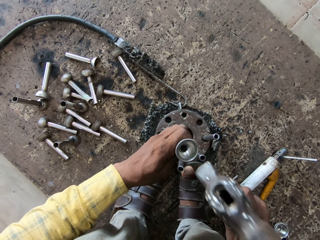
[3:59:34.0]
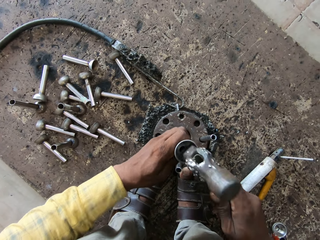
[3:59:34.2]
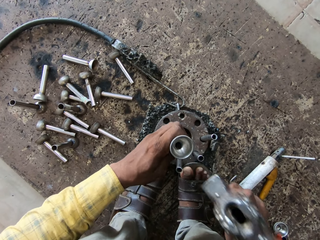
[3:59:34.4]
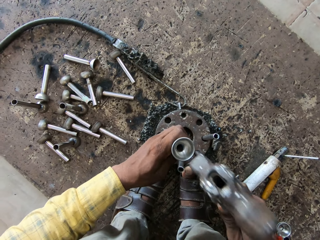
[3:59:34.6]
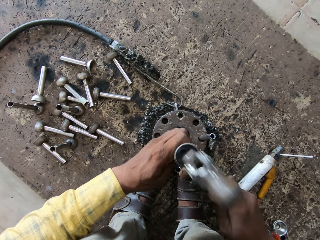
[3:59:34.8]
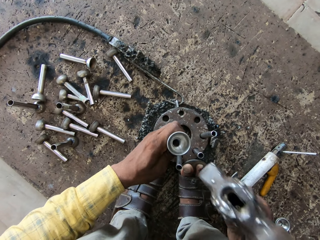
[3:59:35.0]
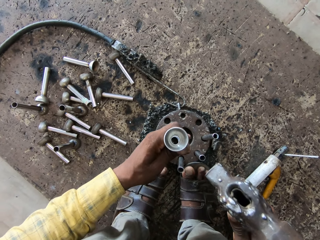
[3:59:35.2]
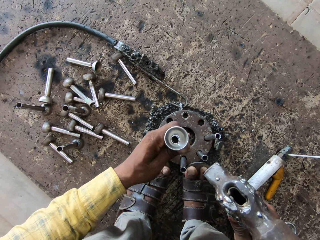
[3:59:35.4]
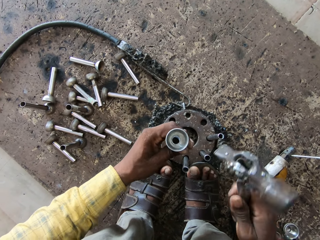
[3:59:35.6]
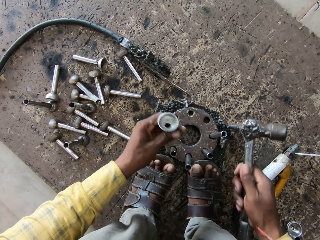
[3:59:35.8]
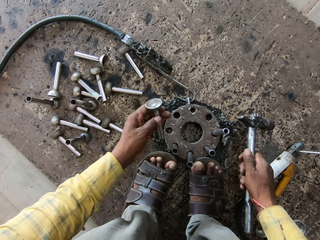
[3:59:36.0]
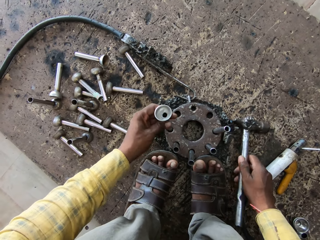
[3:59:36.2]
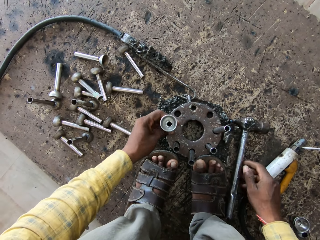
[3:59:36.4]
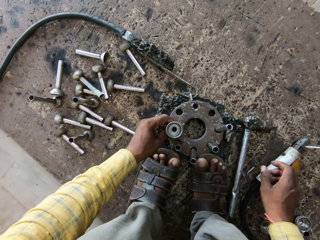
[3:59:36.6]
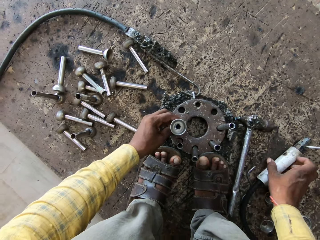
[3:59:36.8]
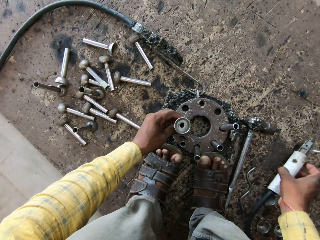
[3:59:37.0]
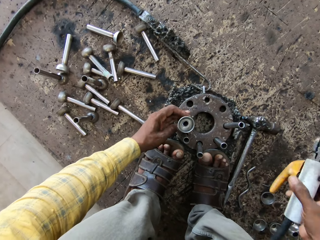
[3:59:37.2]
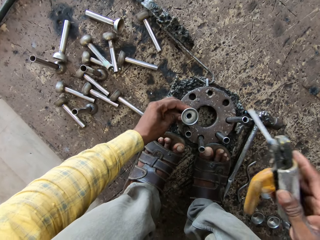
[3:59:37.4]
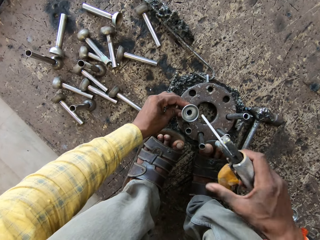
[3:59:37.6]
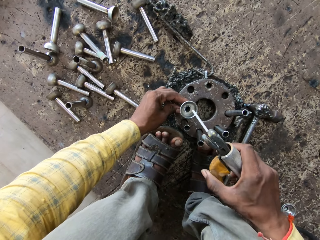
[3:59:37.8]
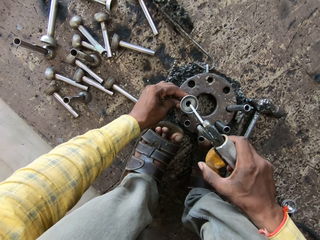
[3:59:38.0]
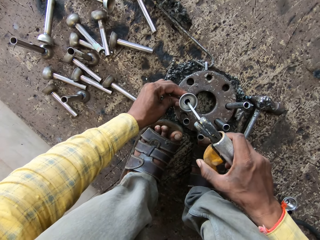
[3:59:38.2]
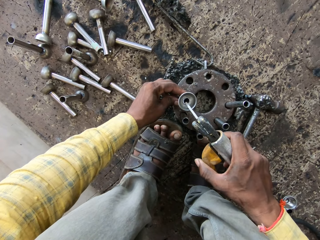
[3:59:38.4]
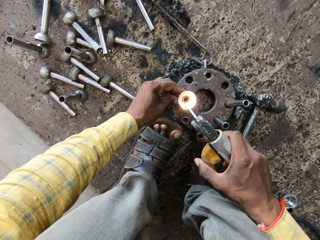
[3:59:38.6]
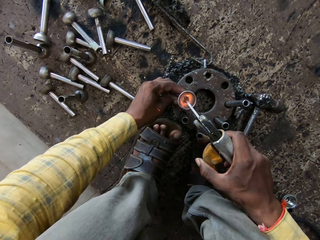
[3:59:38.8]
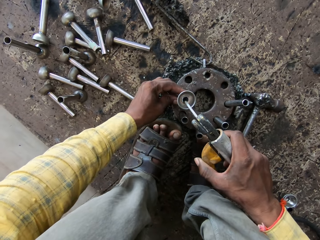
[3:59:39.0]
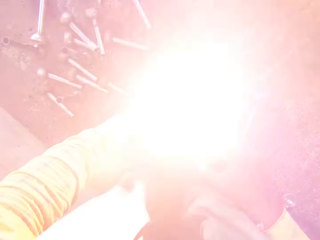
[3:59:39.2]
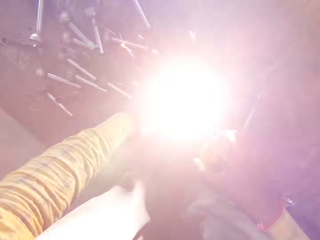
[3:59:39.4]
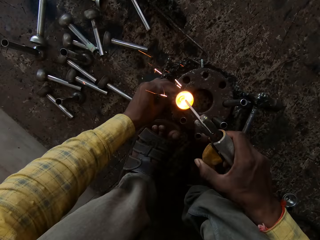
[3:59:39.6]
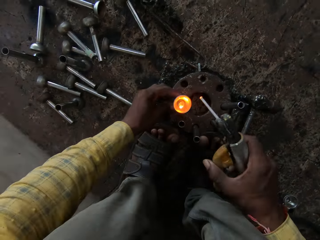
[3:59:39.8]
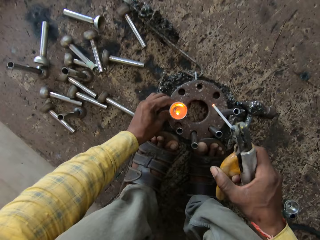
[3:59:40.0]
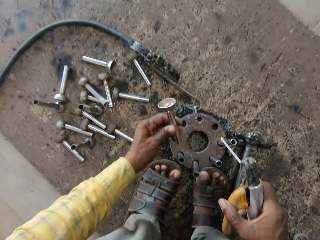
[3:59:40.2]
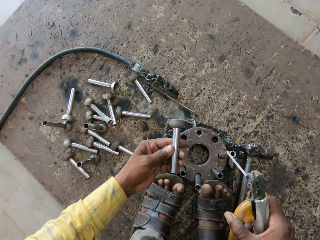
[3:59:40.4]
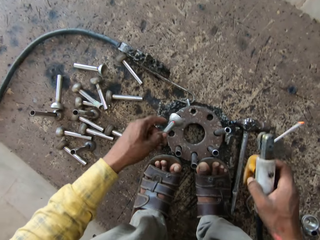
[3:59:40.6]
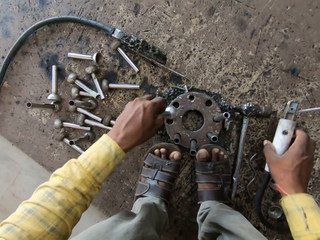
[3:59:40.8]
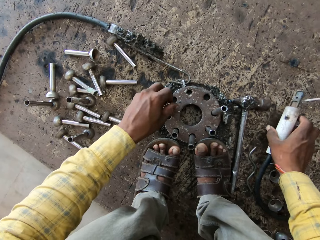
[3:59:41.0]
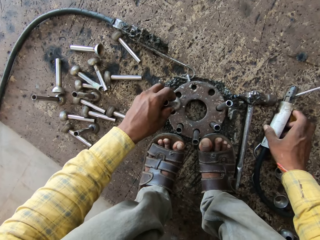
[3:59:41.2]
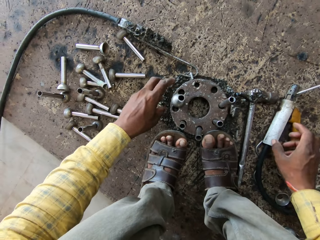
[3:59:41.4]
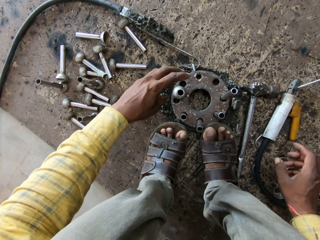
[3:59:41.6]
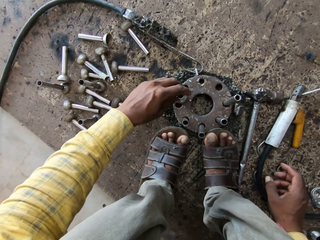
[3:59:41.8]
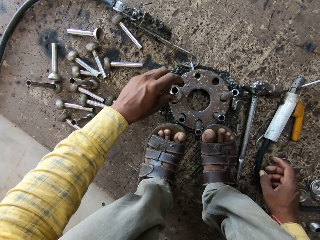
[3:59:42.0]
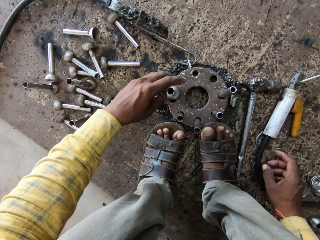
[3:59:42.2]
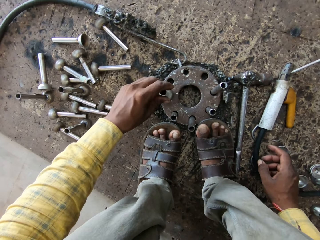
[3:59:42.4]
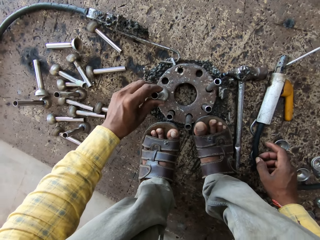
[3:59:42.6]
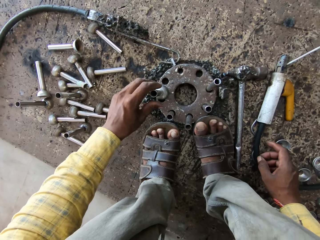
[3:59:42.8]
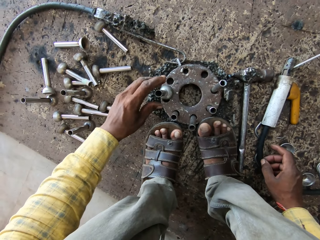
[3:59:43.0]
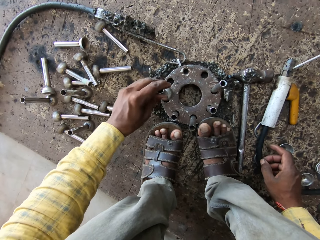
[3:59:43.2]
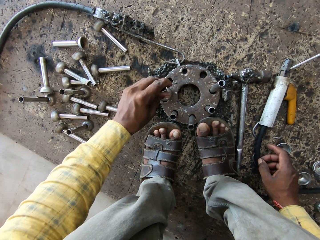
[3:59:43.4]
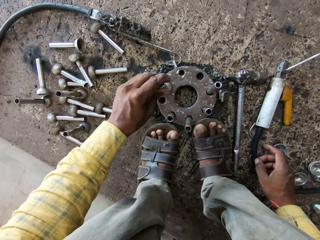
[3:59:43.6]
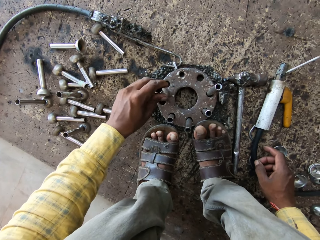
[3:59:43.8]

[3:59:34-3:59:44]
The camera wearer puts the hammer down. They take the welding gun or welding rod holder. They weld the metal rod. They hold the metal. They turn the metal rod. They put down the welding gun. They hold the metal. They touch on the welding rod holder.

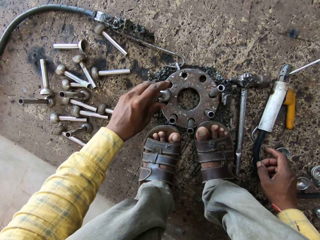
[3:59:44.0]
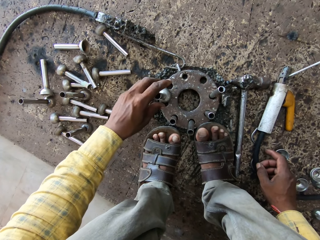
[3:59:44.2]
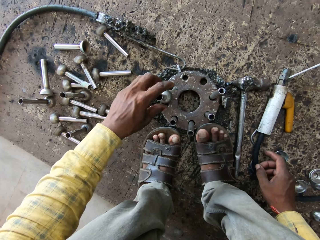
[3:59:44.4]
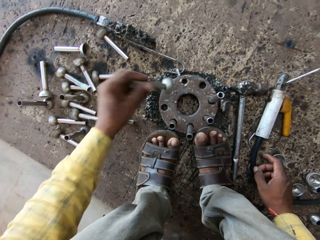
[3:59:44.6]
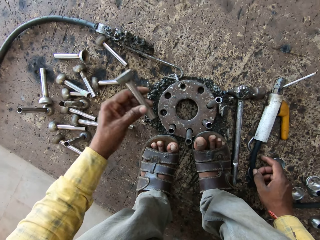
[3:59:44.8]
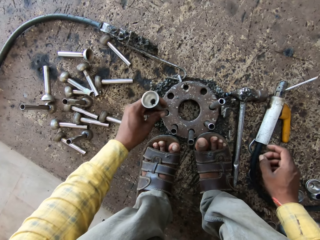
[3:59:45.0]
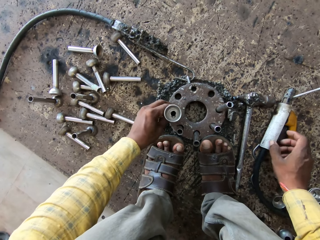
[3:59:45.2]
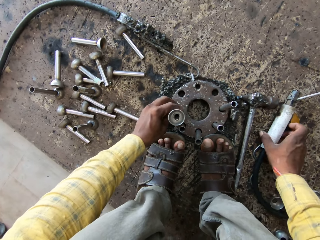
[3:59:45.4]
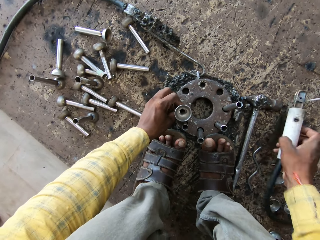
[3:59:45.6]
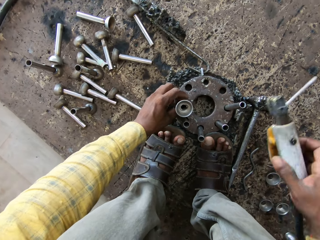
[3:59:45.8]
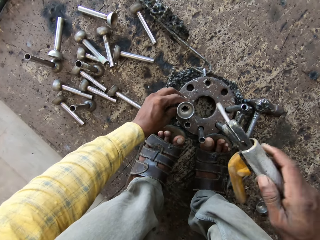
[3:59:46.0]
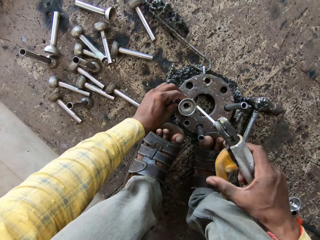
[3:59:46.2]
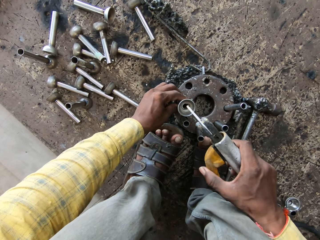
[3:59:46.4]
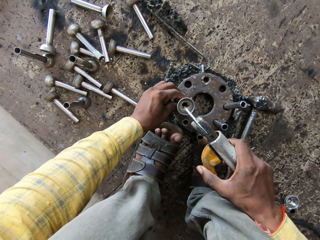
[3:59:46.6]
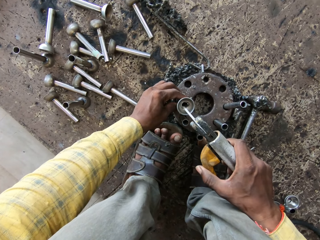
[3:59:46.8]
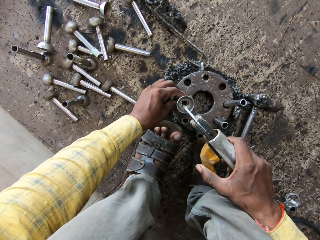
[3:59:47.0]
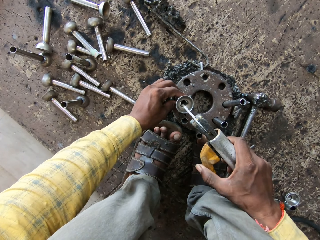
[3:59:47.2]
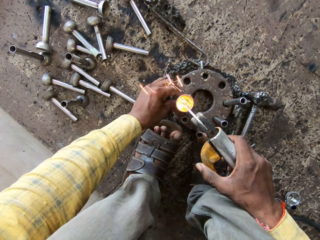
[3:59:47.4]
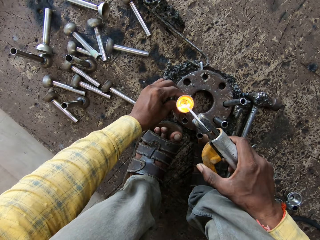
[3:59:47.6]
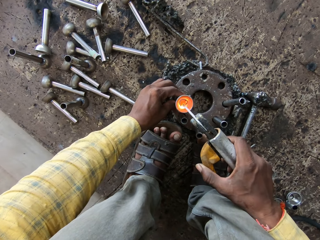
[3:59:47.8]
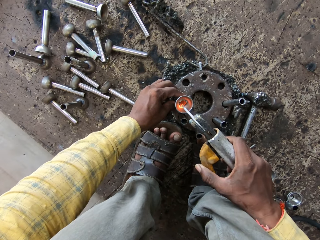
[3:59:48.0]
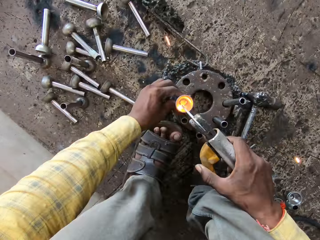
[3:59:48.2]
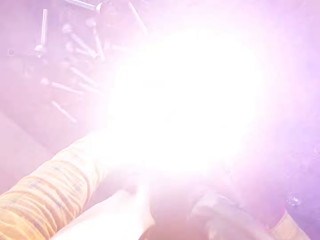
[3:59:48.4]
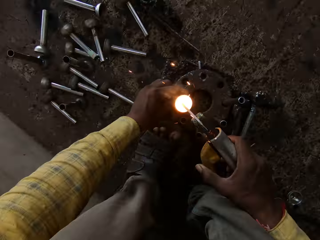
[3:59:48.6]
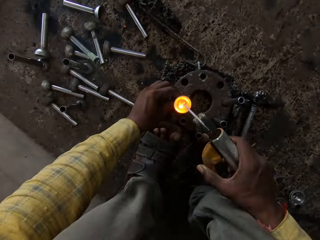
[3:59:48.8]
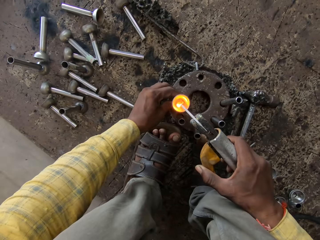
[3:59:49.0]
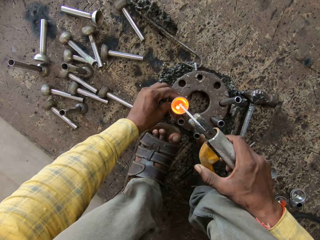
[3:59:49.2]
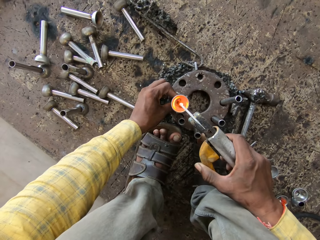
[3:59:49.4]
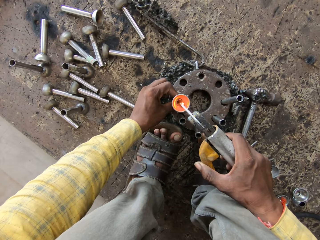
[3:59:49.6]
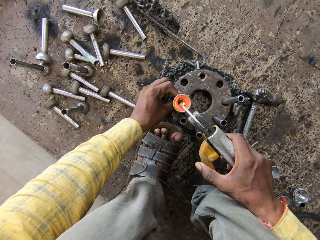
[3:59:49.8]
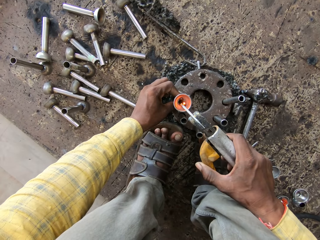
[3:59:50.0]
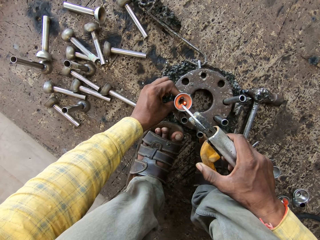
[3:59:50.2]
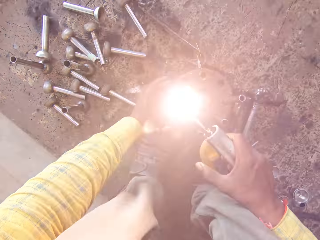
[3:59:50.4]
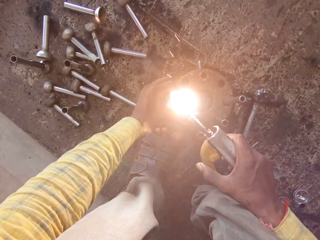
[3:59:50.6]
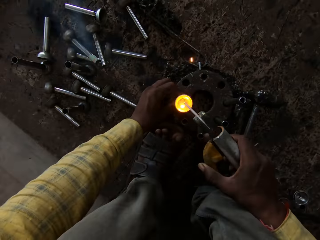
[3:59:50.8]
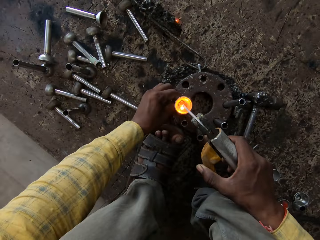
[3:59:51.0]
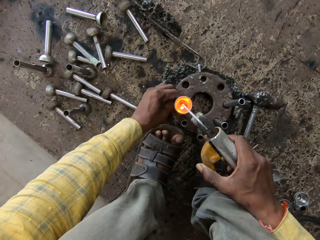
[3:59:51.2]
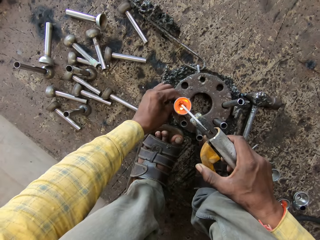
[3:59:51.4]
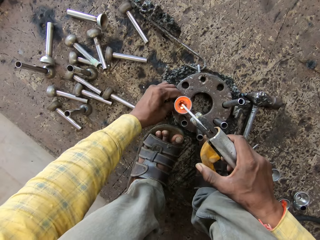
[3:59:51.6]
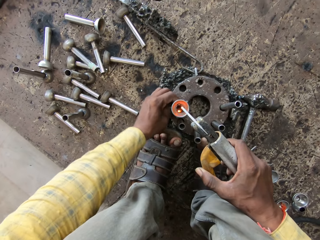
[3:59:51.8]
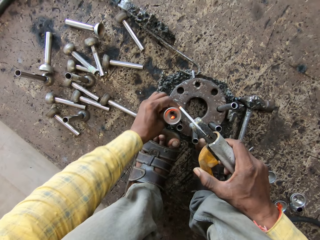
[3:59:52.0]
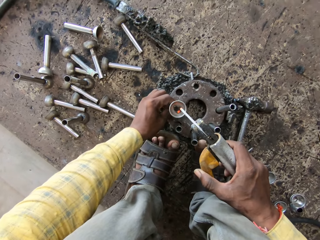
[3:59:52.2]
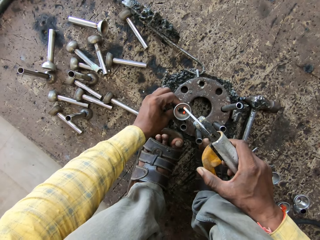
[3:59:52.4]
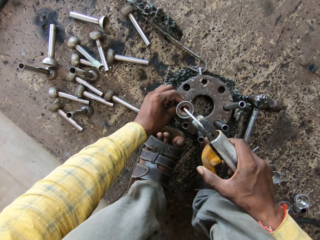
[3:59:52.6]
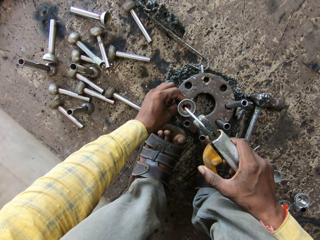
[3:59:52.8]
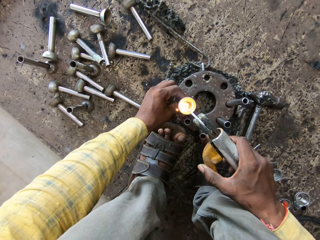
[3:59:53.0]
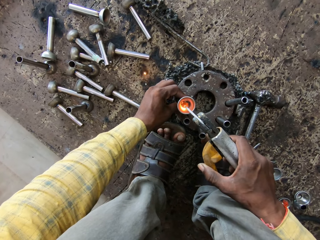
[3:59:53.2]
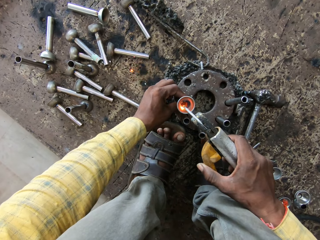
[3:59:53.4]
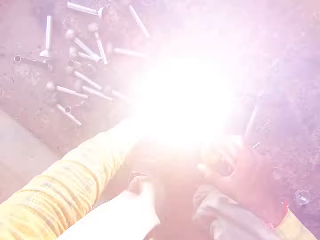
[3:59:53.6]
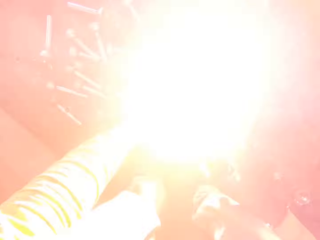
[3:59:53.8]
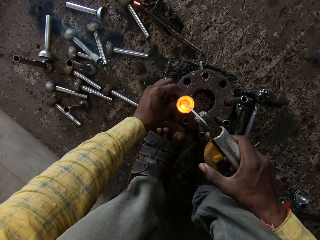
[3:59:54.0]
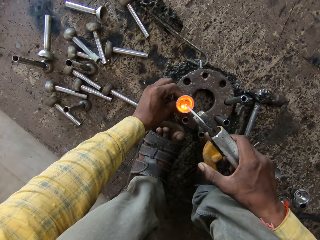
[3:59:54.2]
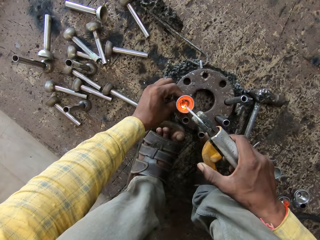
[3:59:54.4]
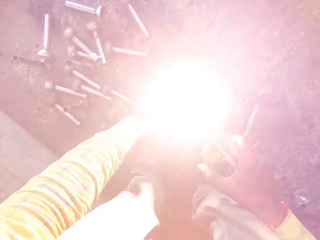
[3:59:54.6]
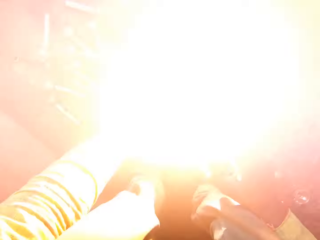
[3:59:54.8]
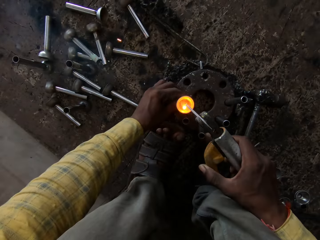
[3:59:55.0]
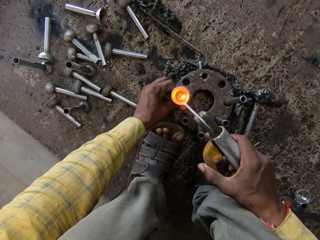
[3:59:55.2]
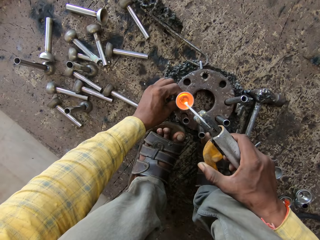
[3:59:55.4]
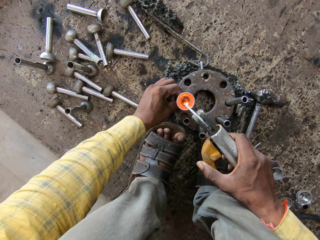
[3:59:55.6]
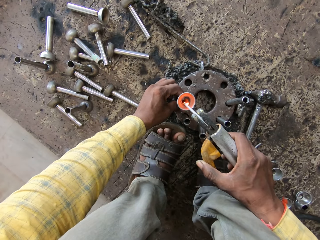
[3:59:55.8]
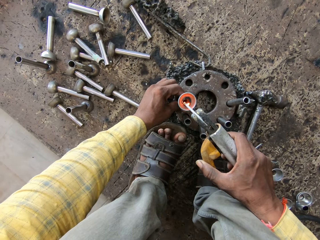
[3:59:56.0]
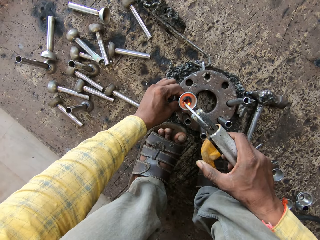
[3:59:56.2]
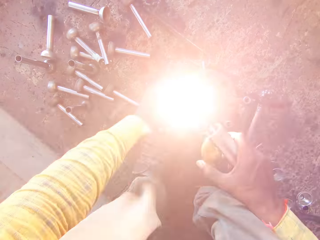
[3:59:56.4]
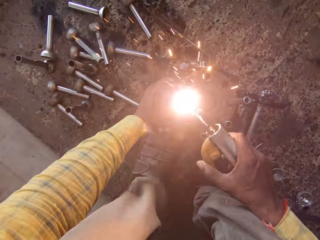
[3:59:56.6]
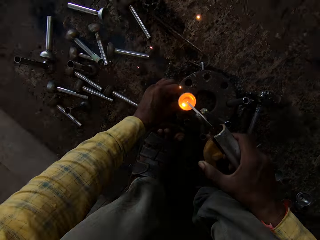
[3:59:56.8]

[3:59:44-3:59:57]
The camera wearer taps the metal rod on the welding surface. They turn the metal upside down. They pick up the welding rod holder. They weld the metal rod. They turn the metal rod. They weld the metal rod. They turn the metal rod. They weld the metal rod.
